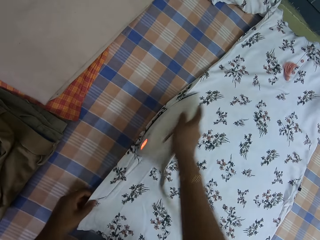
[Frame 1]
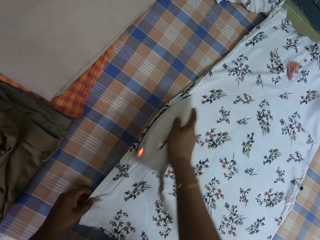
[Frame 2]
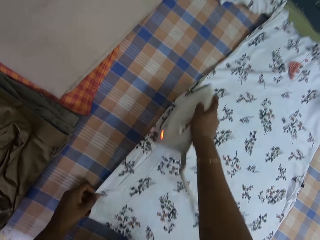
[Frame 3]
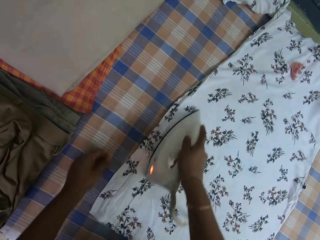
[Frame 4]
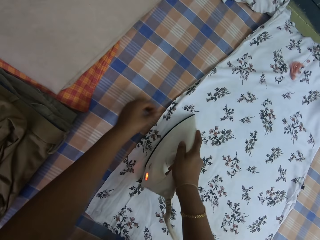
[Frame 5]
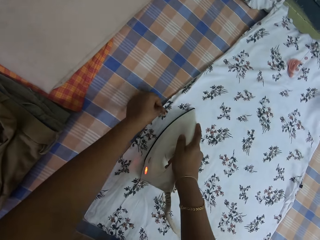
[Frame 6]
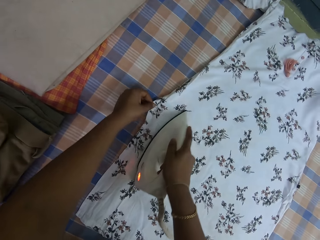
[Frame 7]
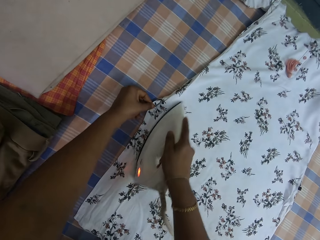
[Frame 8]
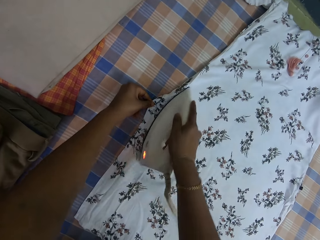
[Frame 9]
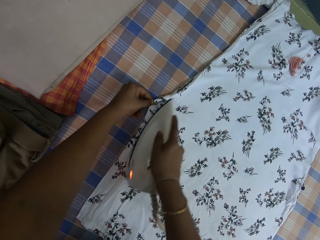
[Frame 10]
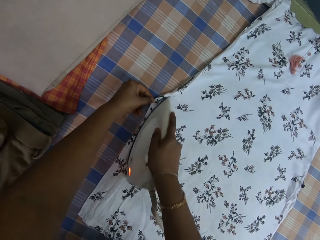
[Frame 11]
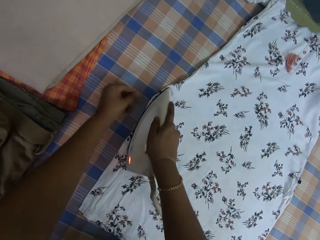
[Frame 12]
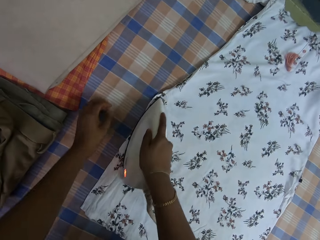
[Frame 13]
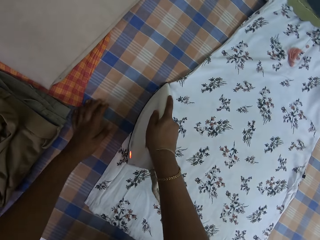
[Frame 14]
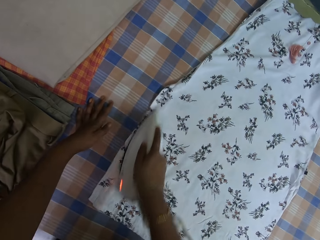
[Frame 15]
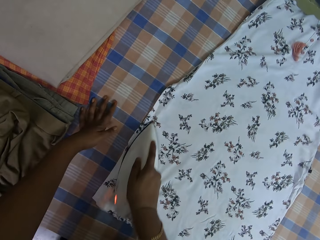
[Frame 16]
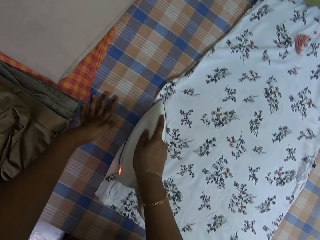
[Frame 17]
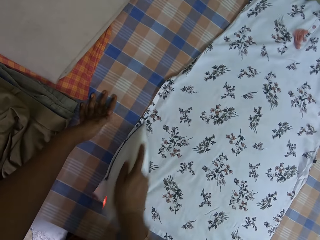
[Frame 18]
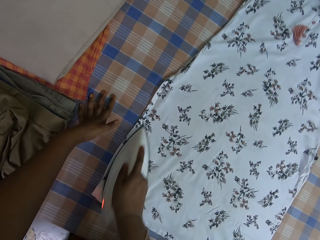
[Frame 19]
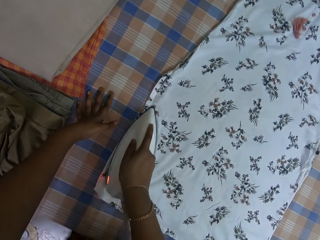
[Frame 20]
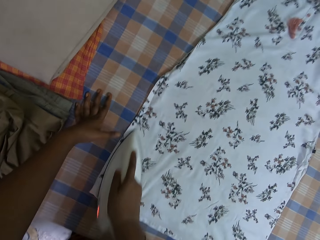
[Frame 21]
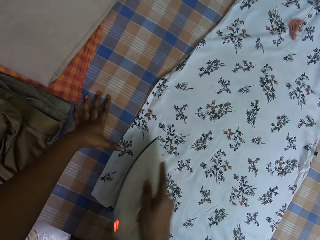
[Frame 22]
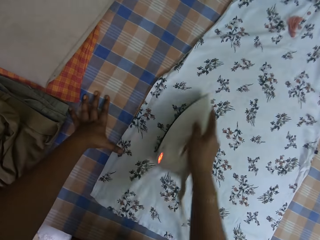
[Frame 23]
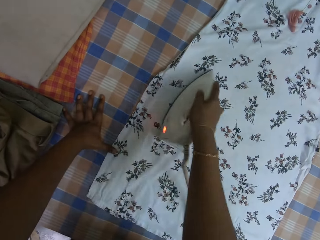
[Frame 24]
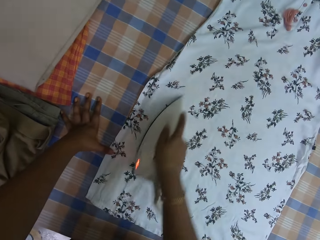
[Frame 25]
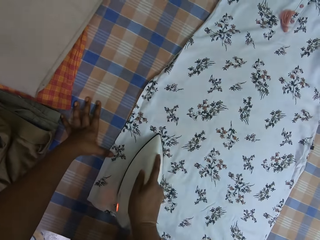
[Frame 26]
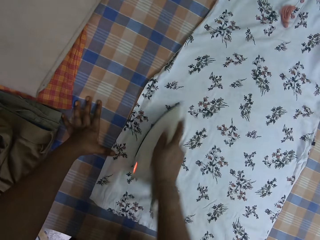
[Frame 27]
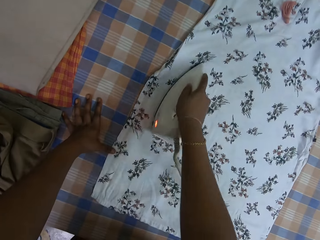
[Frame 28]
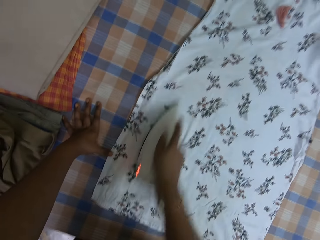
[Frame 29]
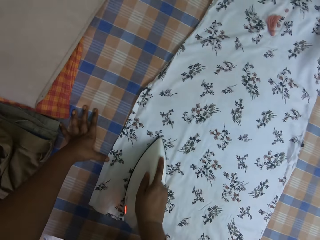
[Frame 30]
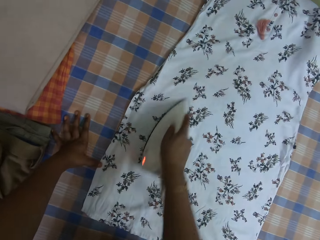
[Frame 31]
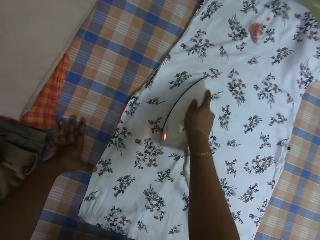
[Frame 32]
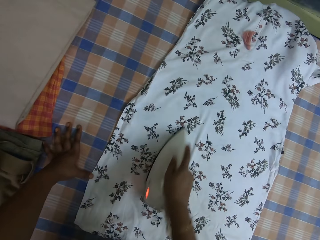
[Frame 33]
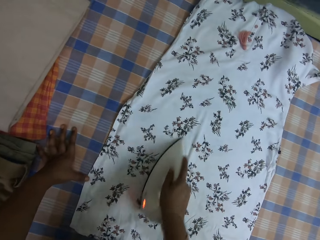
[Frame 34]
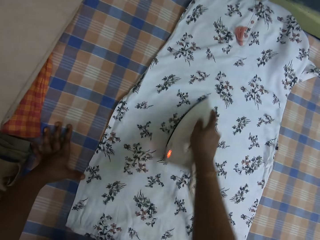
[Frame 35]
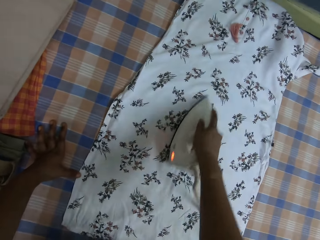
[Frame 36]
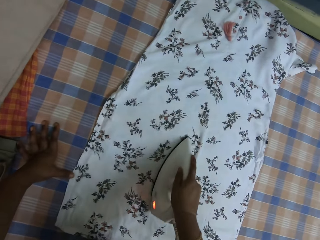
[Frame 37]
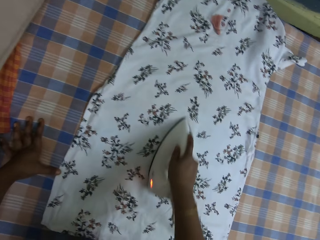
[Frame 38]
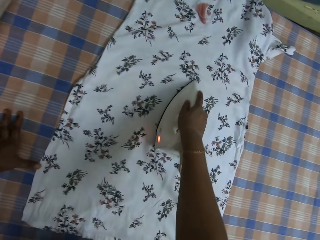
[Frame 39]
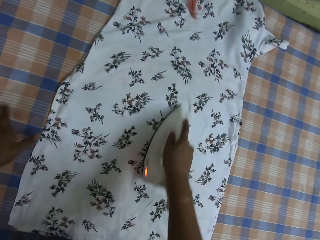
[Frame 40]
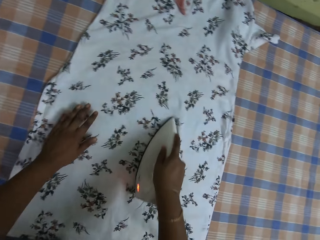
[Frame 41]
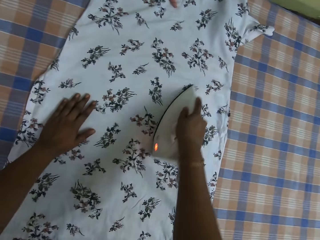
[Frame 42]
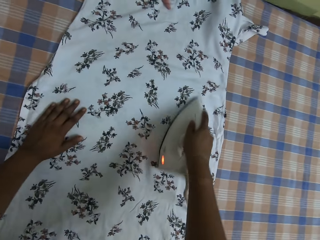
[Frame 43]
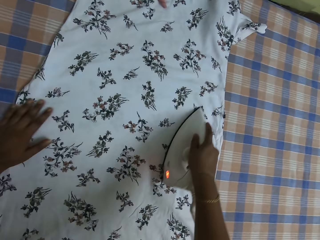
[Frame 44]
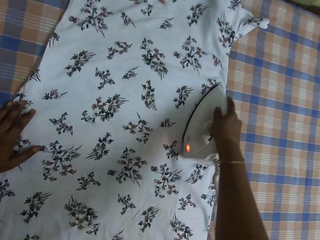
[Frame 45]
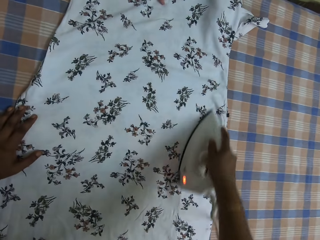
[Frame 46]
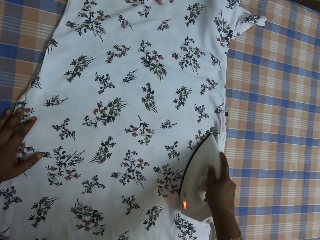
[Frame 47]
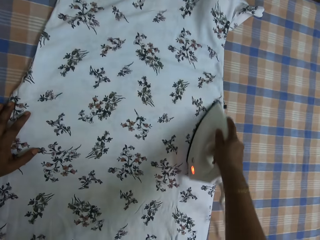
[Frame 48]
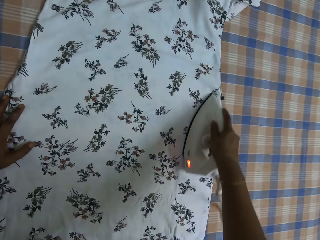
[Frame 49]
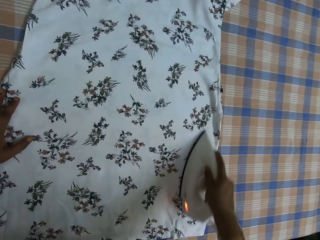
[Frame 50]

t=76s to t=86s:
The camera wearer places the left hand on the table. They hold the dress with the left hand.

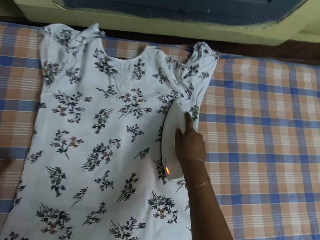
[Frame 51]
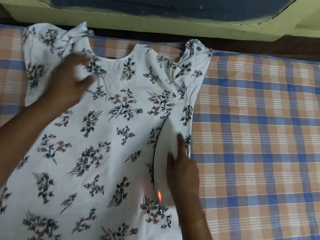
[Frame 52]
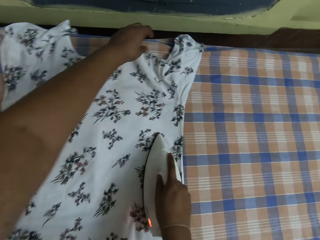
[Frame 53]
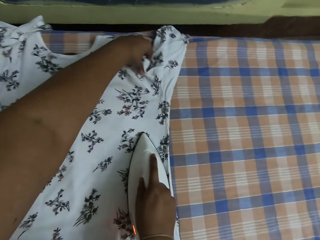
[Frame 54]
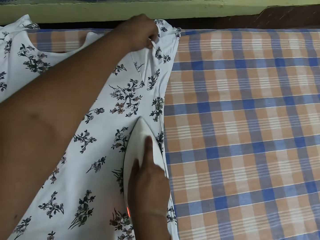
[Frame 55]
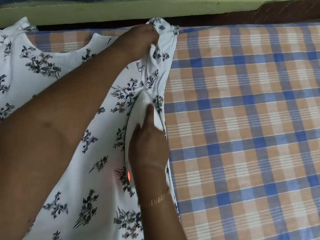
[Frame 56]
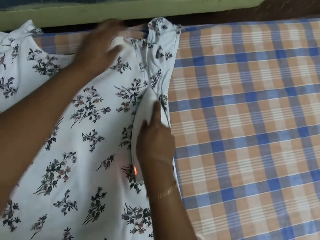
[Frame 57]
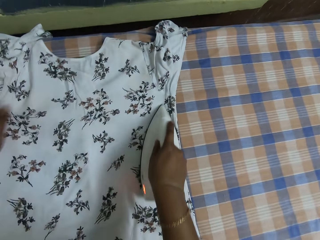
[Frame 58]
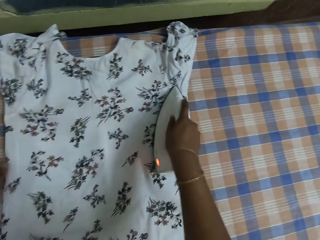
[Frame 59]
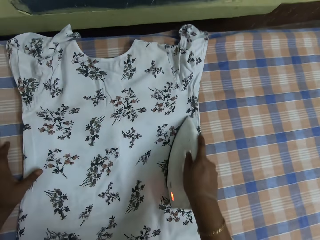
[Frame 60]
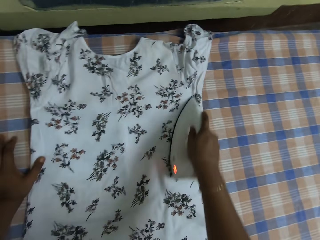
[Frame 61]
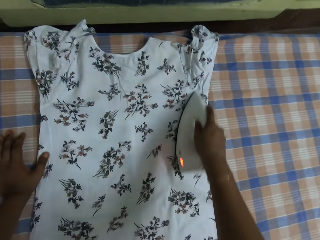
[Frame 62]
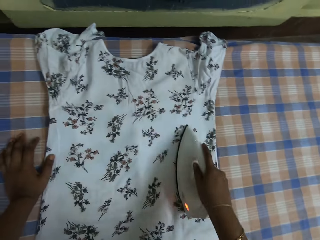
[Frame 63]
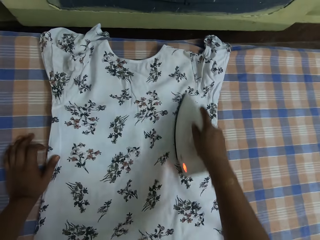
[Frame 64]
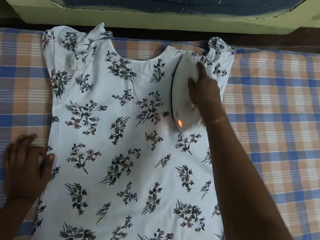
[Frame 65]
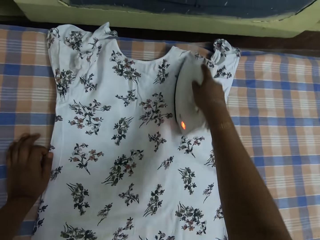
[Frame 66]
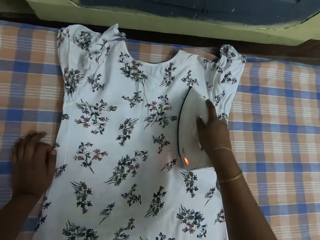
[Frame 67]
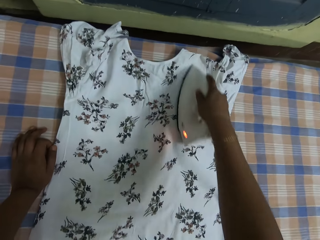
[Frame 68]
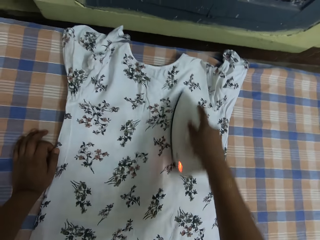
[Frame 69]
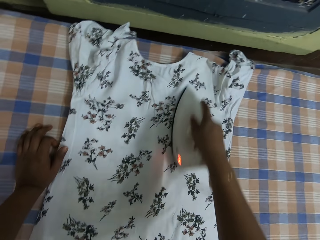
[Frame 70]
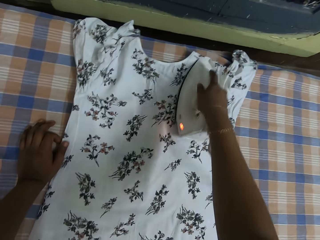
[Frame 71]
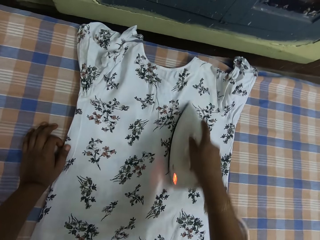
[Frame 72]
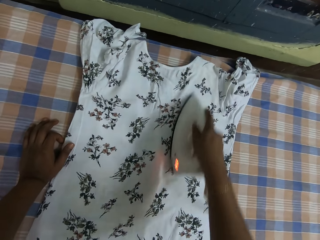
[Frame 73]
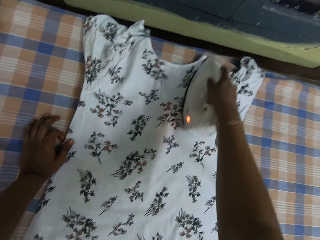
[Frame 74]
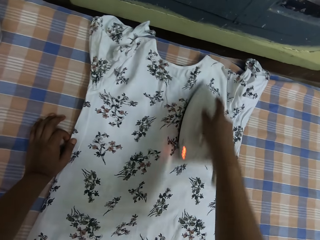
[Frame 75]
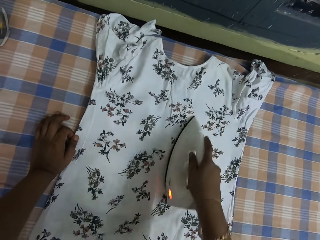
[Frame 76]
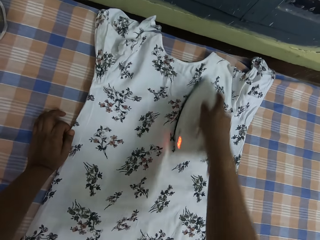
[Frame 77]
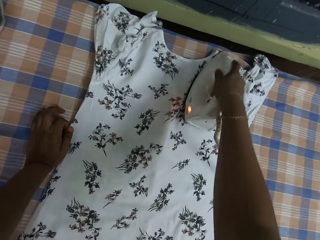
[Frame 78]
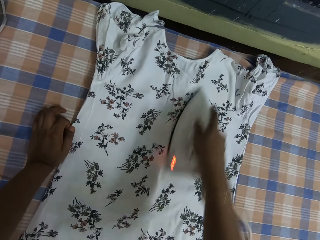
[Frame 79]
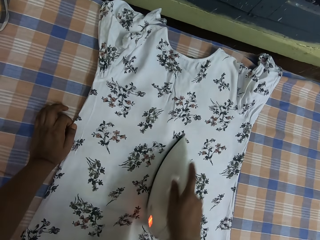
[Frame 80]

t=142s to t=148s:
The camera wearer holds the dress with the left hand.

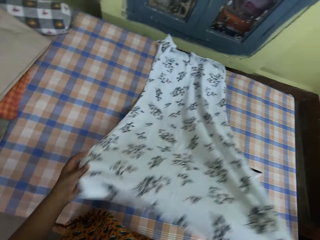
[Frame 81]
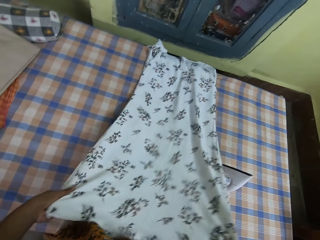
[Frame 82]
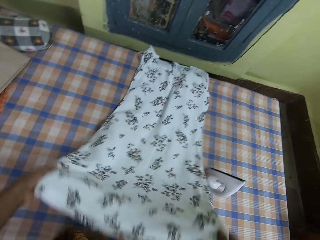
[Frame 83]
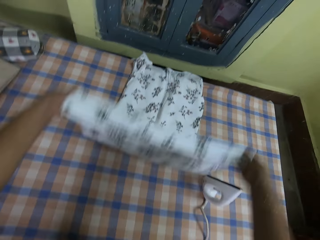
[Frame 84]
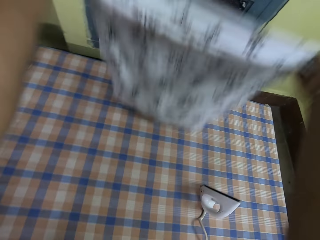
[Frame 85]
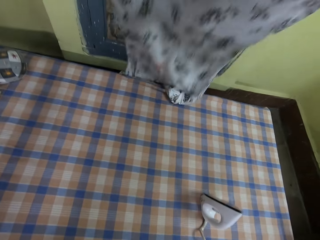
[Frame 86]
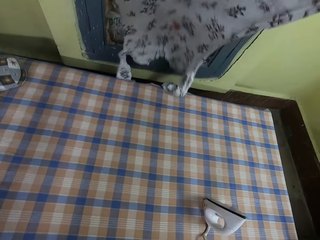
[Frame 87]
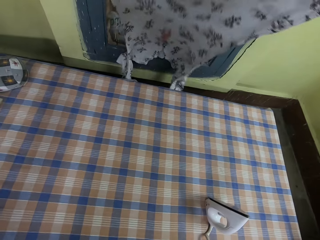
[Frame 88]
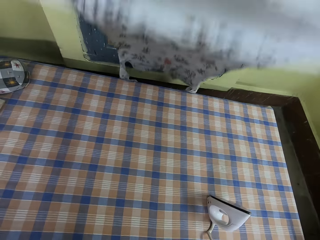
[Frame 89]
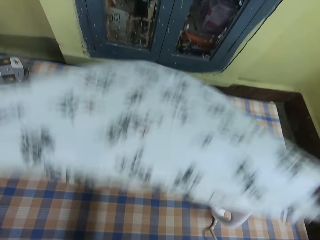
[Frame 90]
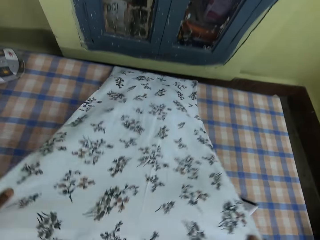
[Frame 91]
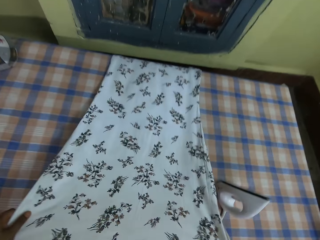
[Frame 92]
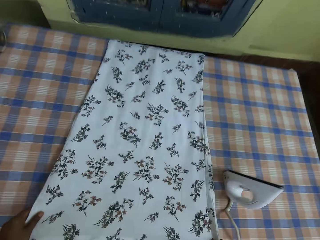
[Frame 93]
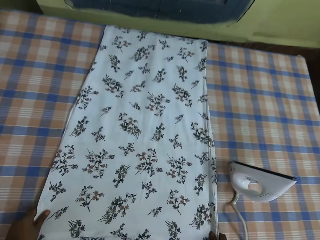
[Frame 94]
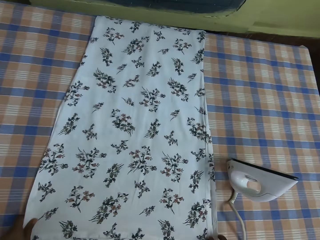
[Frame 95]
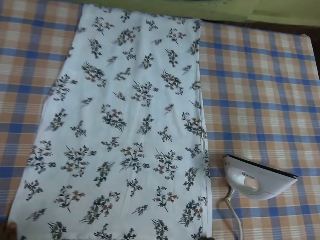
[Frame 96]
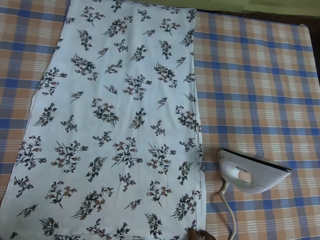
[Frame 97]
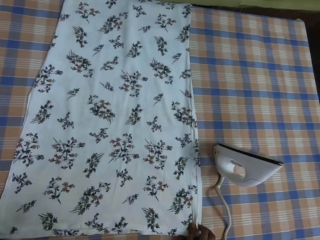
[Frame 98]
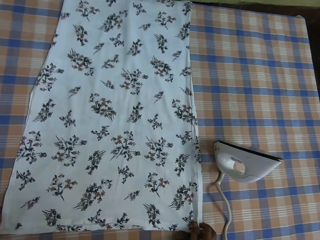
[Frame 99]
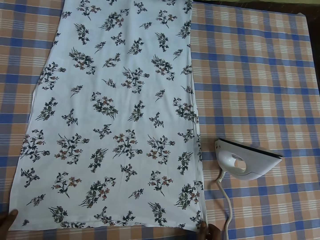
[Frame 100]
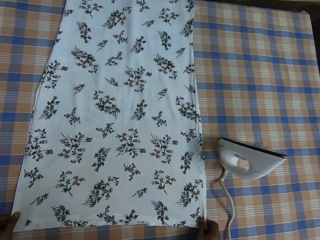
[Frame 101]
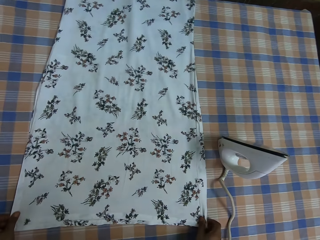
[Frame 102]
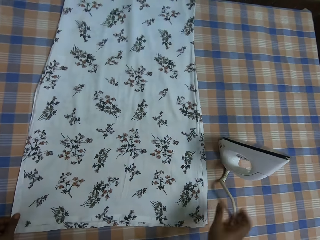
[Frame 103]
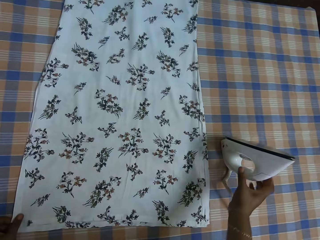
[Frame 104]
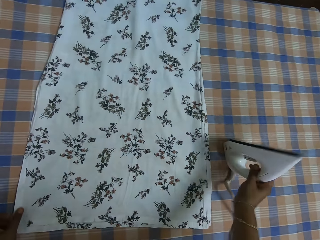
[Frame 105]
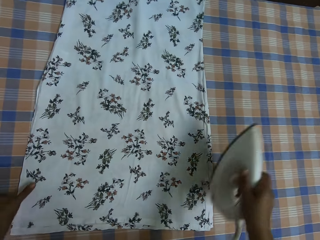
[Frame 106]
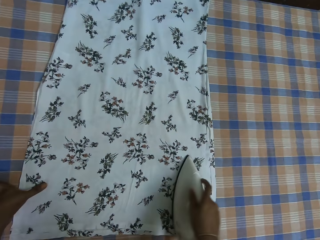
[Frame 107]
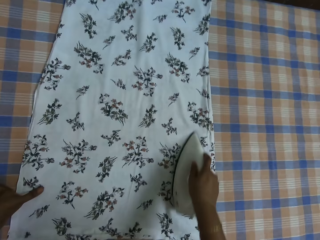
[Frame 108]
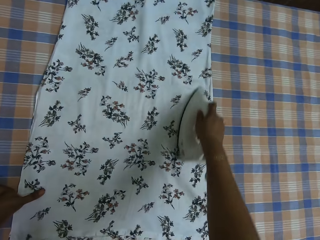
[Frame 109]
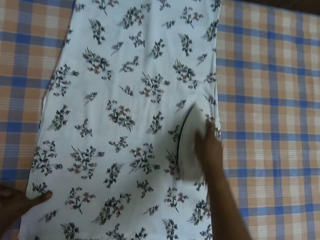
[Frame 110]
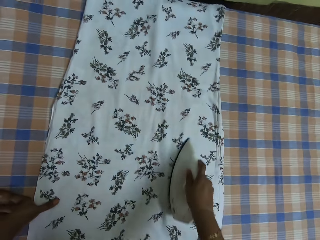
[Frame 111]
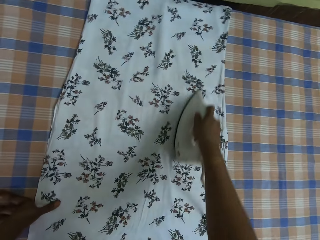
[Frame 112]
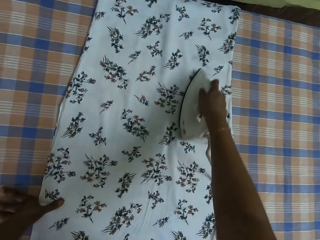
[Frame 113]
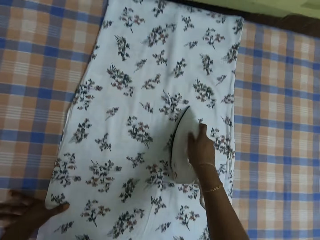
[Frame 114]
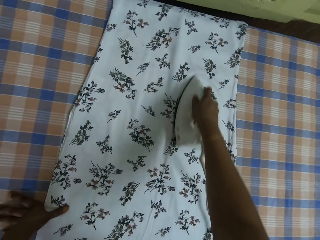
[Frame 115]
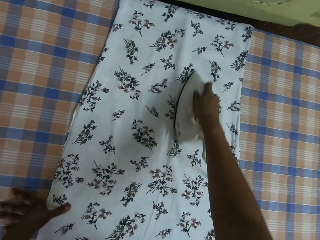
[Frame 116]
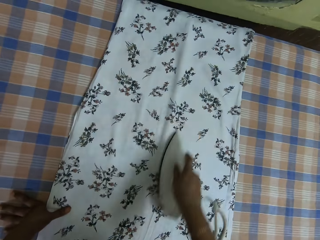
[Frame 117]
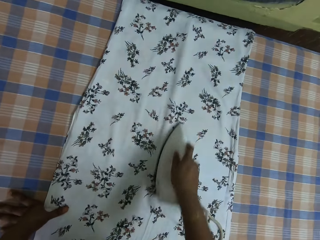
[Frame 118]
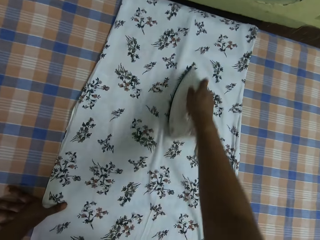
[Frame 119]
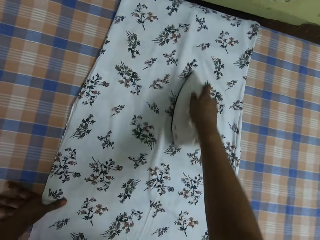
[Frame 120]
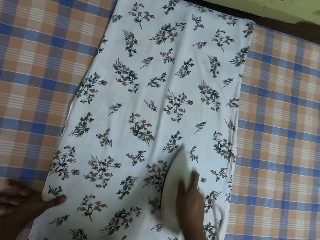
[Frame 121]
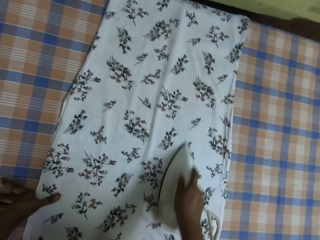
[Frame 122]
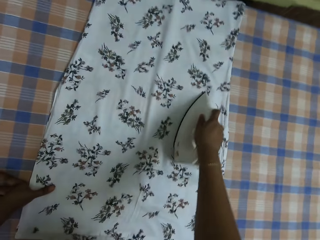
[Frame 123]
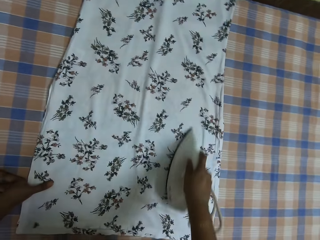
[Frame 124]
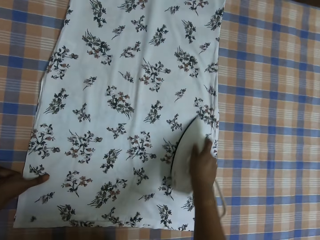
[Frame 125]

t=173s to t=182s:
The camera wearer picks up the dress. They place the dress on the table. They pick up the electric iron from the table. They iron the dress with the electric iron.
